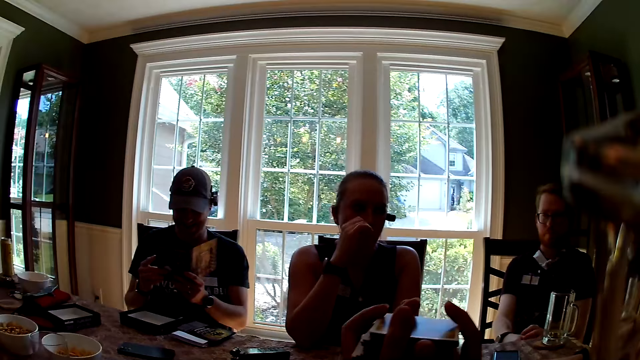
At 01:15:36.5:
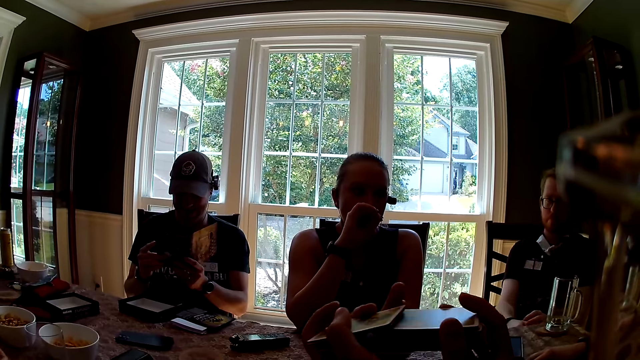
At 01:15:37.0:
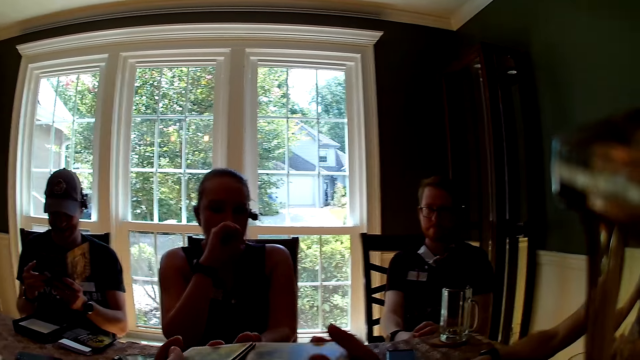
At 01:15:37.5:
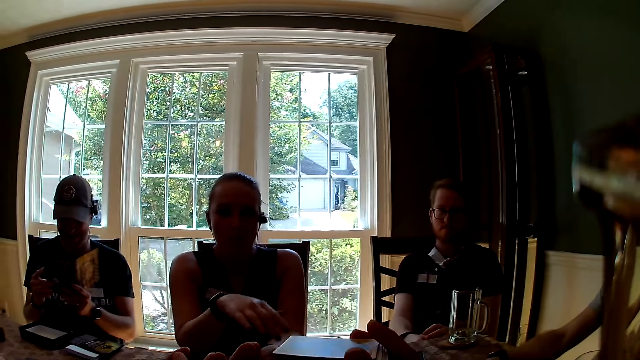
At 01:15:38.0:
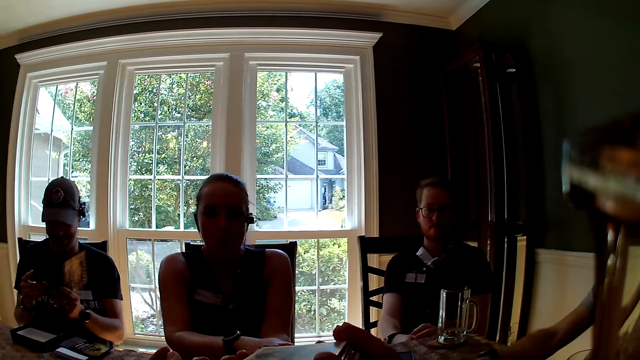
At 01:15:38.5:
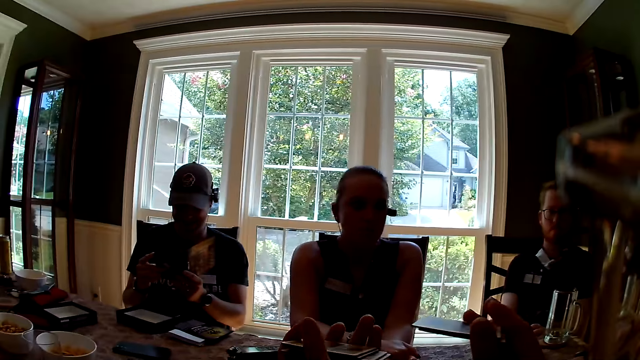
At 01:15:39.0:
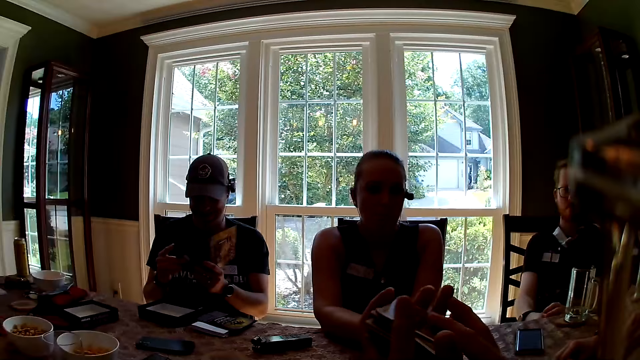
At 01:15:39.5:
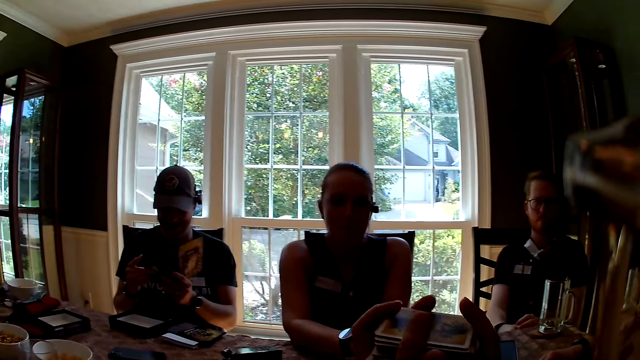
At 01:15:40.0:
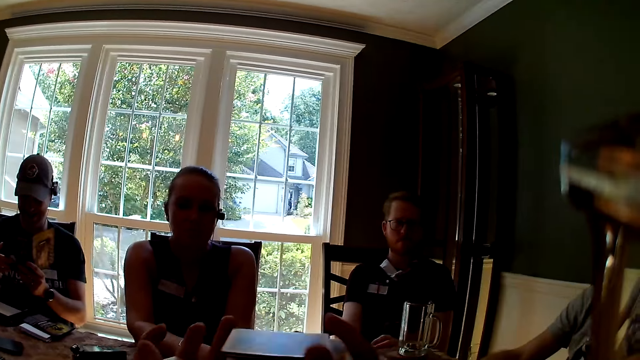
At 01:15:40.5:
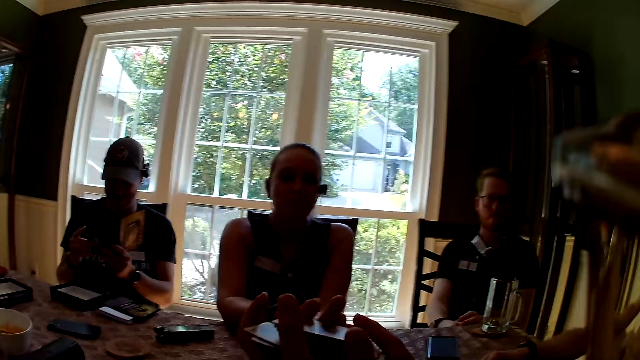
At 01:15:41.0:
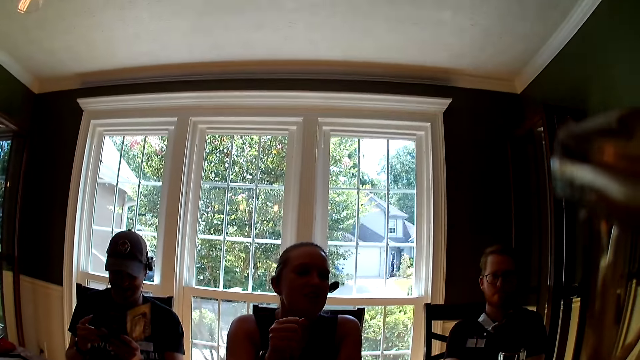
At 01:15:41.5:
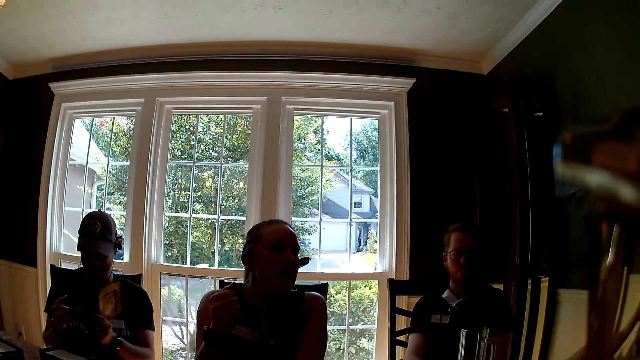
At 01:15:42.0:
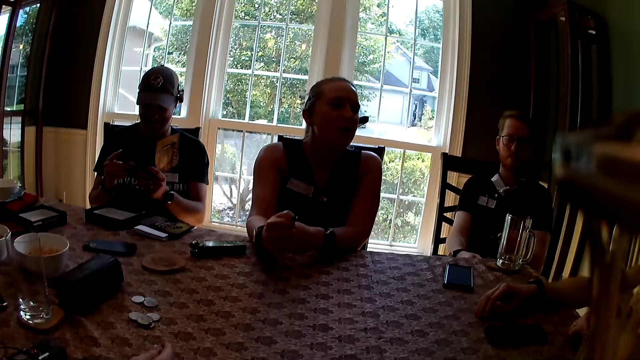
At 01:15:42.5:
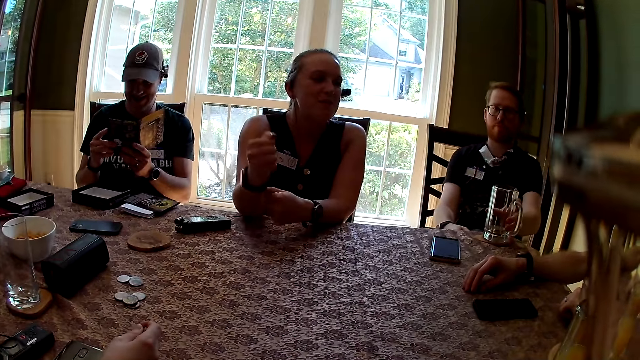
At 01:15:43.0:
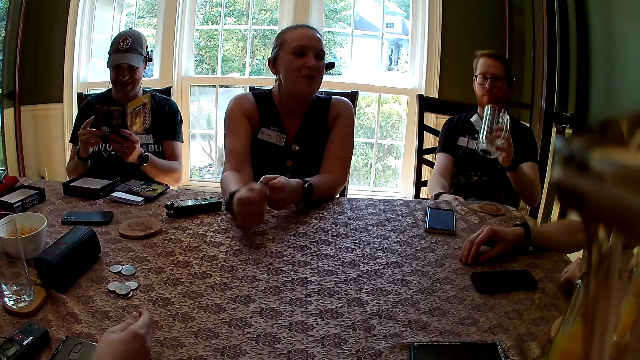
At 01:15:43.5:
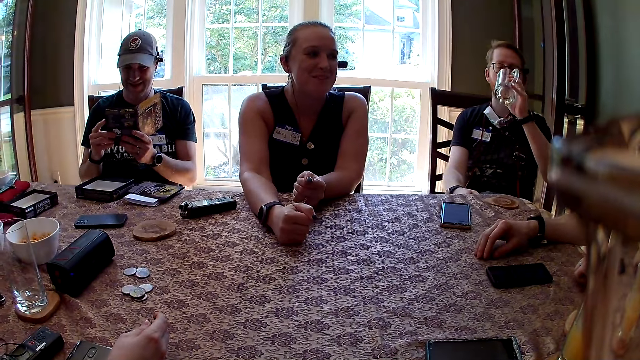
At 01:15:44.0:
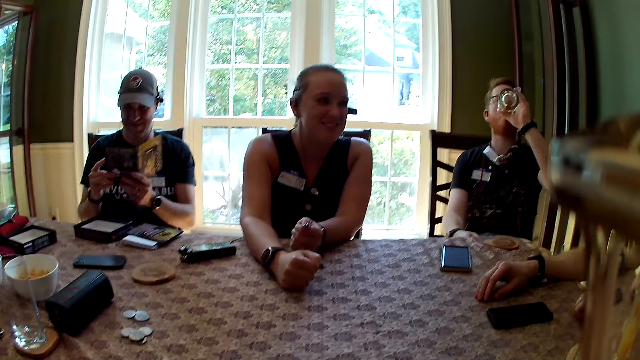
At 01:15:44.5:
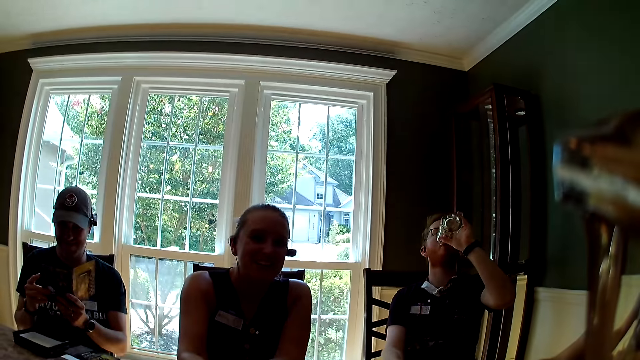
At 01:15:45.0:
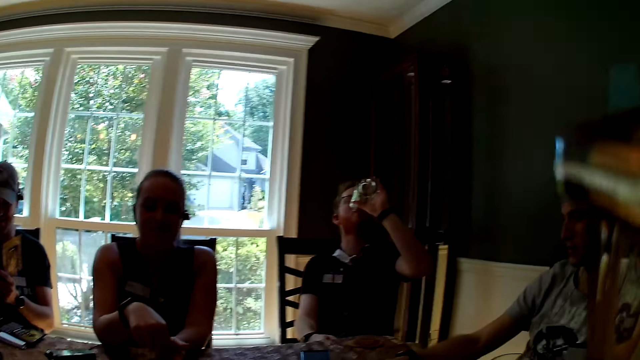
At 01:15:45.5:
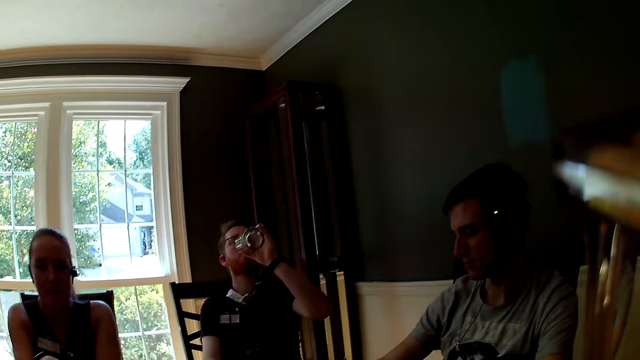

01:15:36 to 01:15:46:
A man drops his right hand on the table. The camera wearer shuffles some cards with both hands. They interact with everyone. They converse with a man. They shuffle cards with their hands. The first man interacts with everyone. A woman hits the table with her right hand. Another man carries the cup on the table with his left hand. The other man drinks from the cup on his left hand. The camera wearer interacts with everyone.

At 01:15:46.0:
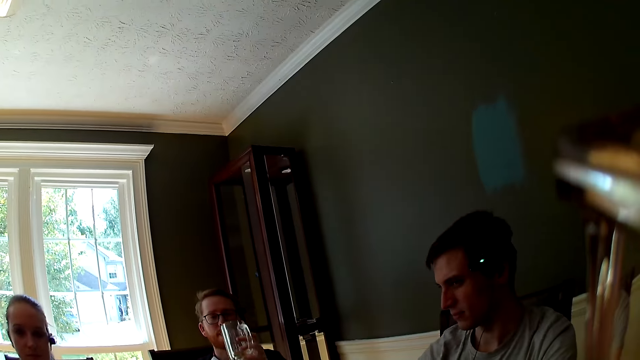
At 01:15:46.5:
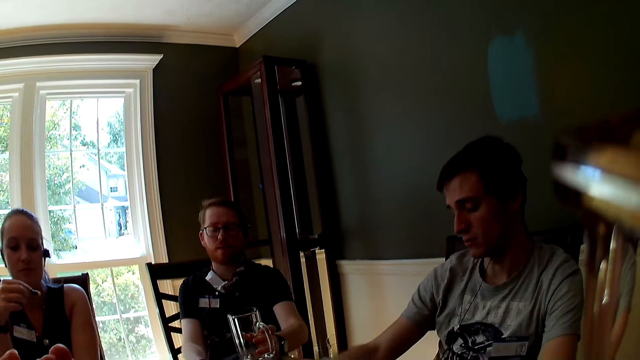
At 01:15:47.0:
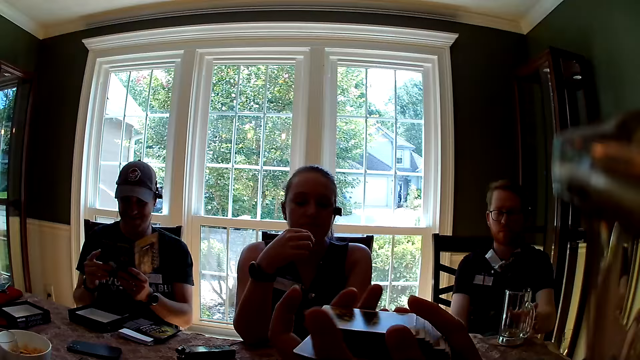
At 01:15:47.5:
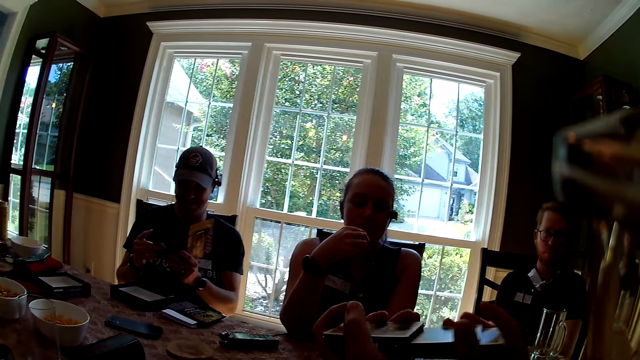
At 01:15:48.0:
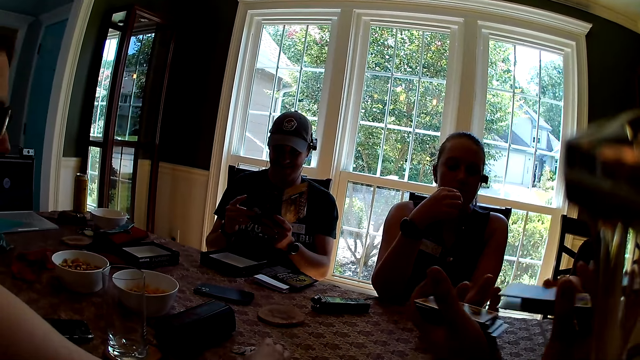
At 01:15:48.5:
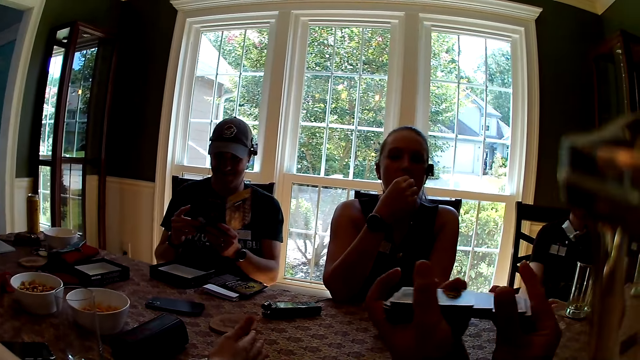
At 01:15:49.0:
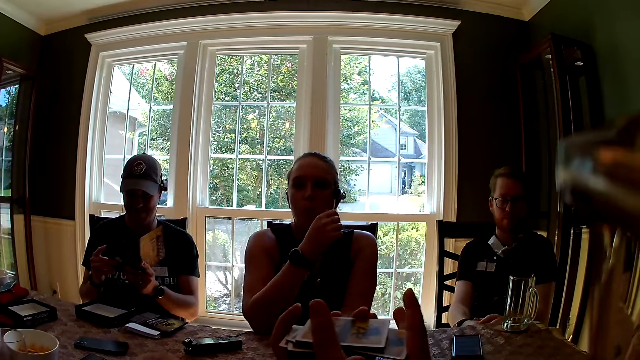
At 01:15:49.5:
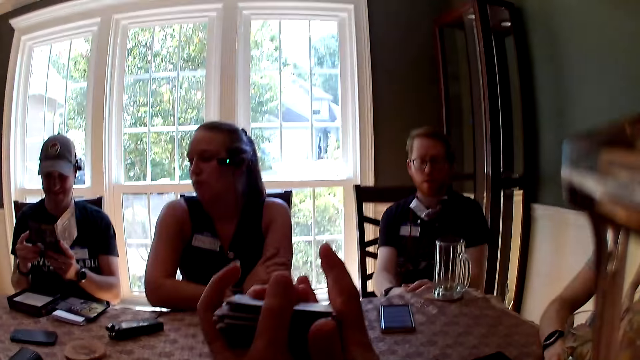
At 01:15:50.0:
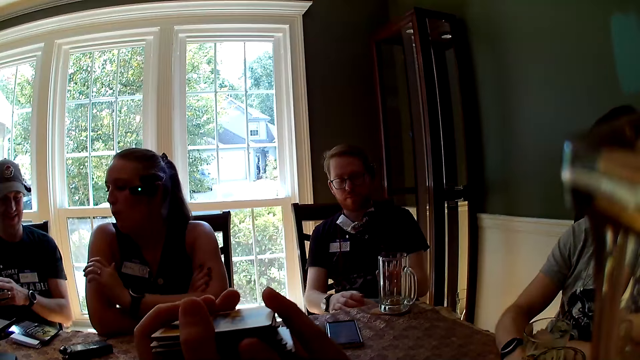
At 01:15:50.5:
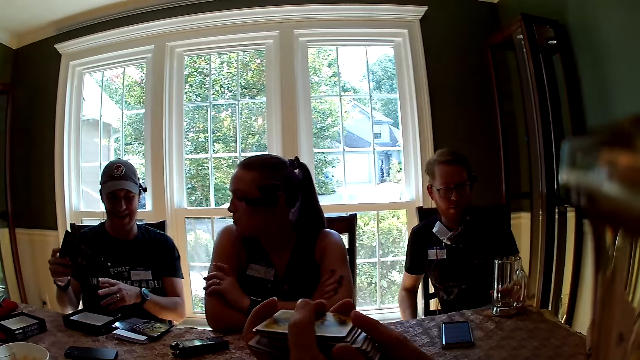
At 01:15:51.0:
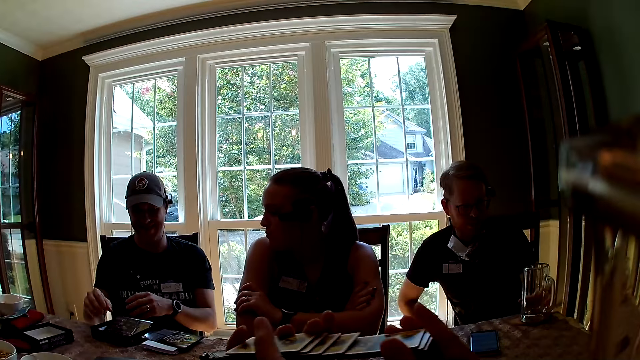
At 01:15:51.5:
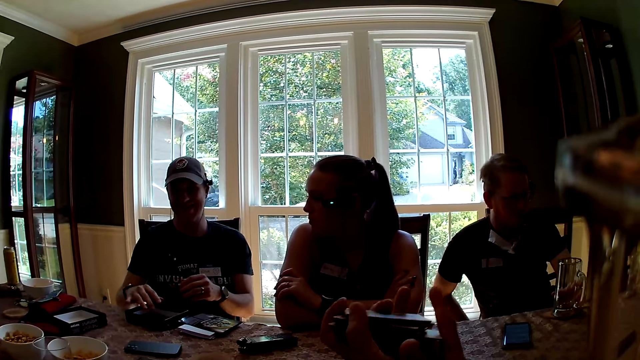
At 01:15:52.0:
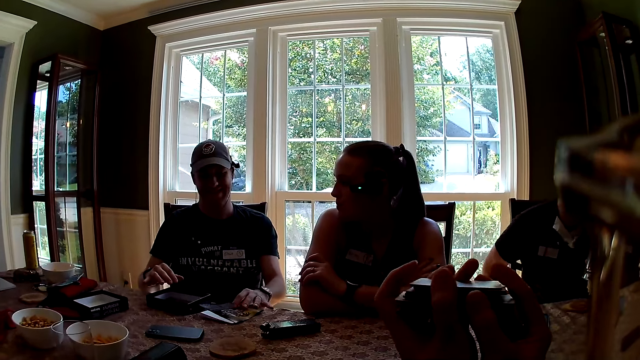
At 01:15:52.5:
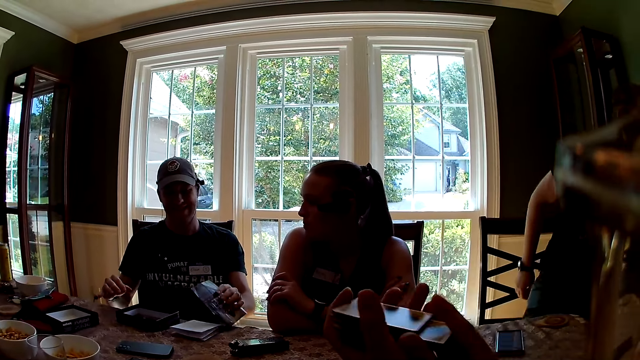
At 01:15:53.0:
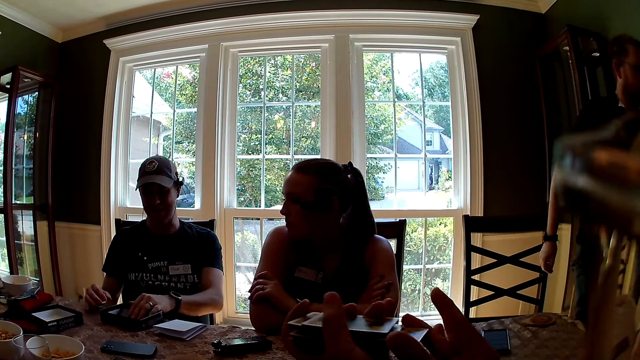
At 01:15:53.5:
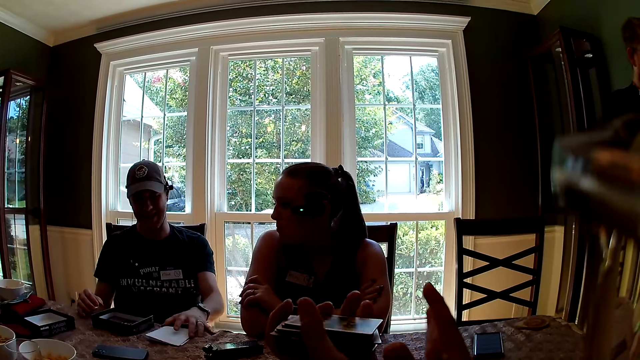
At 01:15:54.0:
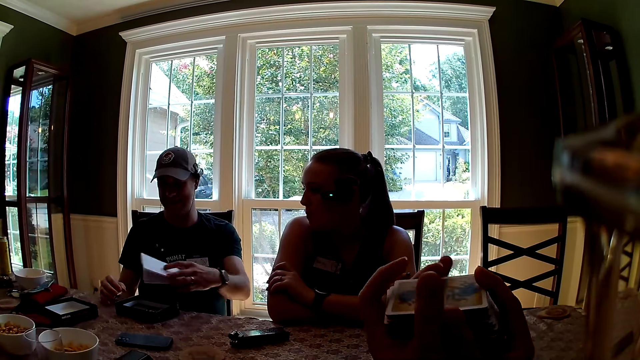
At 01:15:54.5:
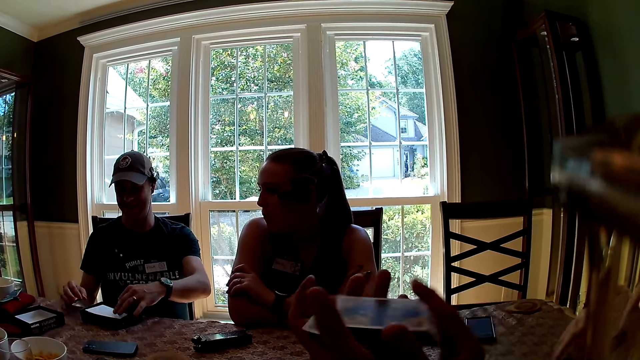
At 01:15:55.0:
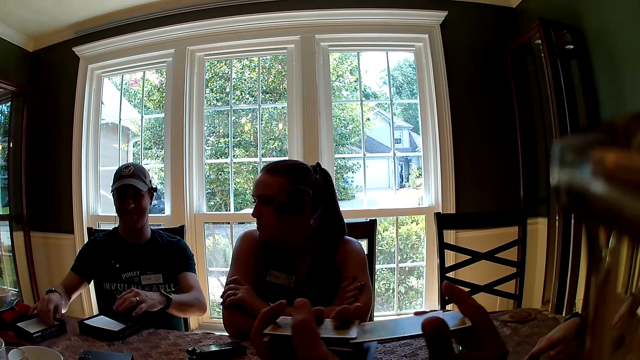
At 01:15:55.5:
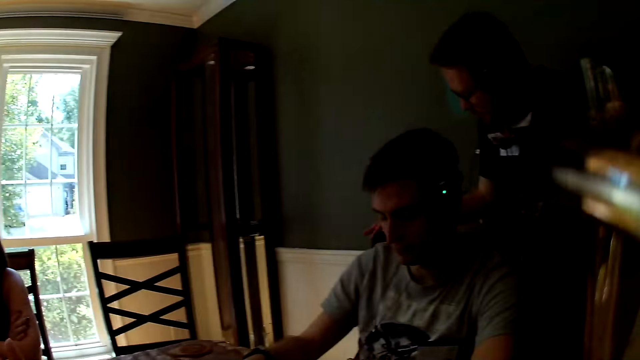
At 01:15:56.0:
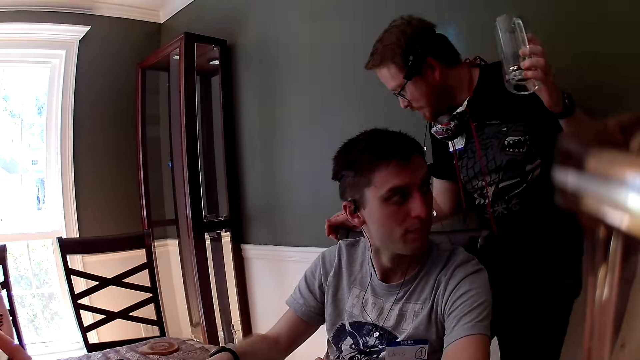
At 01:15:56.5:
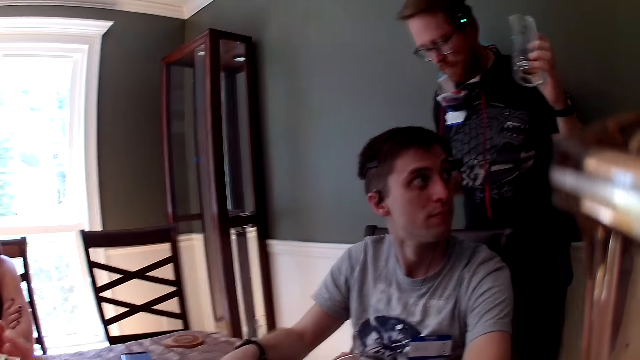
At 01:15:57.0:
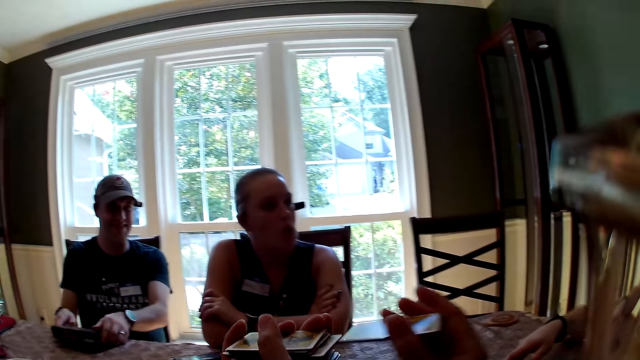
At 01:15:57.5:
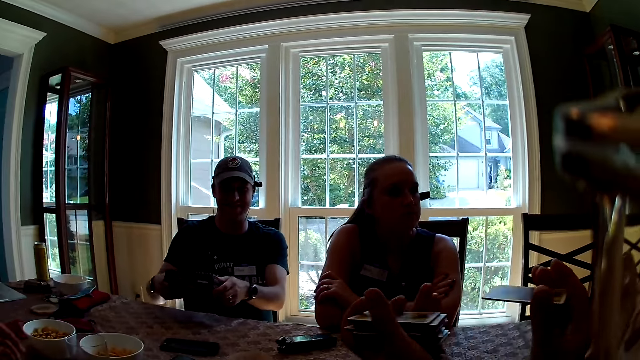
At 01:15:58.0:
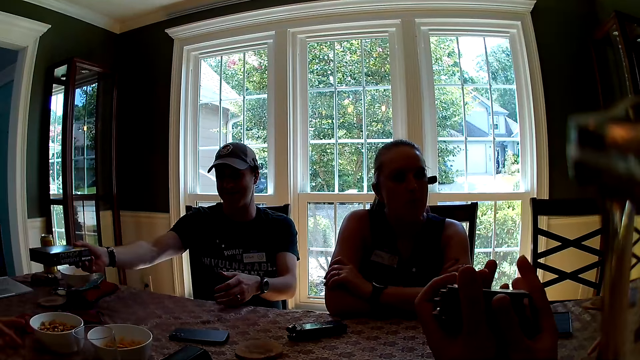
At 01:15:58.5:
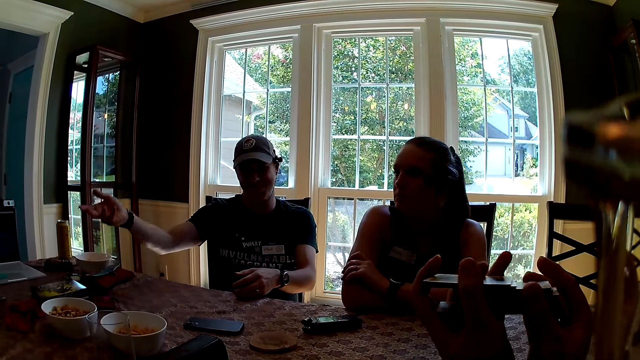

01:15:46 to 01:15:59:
A man drops the cup on the table with his left hand. The camera wearer shuffles some cards with both hands. A woman puts a cashew nut in her mouth with her right hand. Another man drops the manual inside the carton lid with his right hand. The first man carries the cup on the table with his left hand. The second man picks the manual on the table with his left hand and drops the manual inside the carton with his left hand. The second man picks the paper on the table with his left hand and drops the paper inside the carton with his left hand. The camera wearer looks around the house. The second man picks the carton lid on the table with his right hand. The first man interacts with a third man. The first man holds the cup with his left hand. The second man closes the carton with both hands. The second man passes the carton to his right hand with his left hand. The camera wearer interacts with everyone. The second man drops the carton on the table with his left hand.
